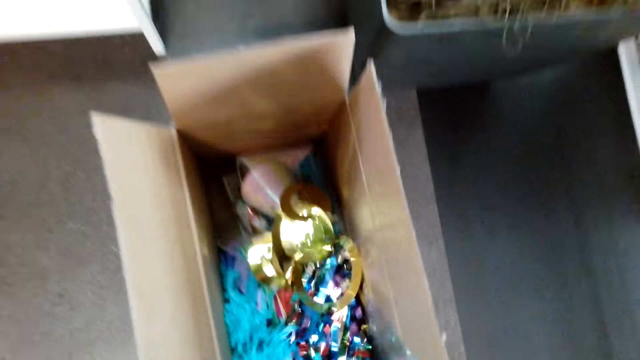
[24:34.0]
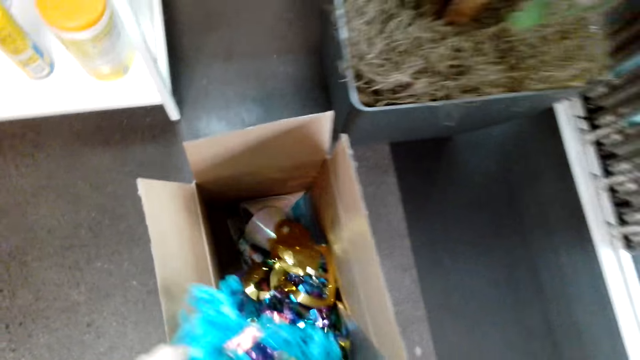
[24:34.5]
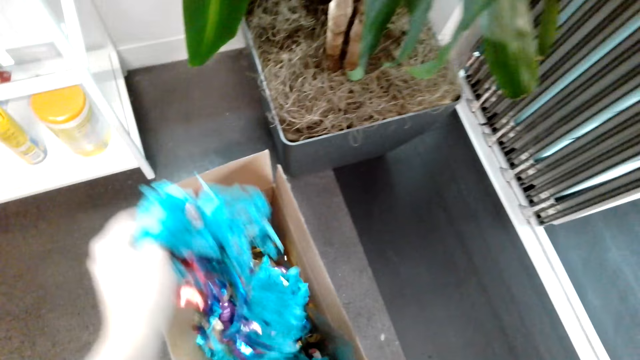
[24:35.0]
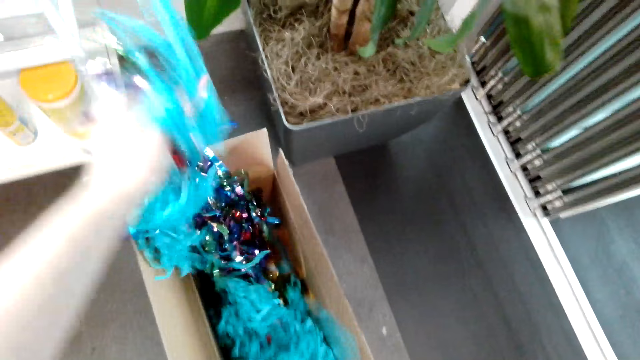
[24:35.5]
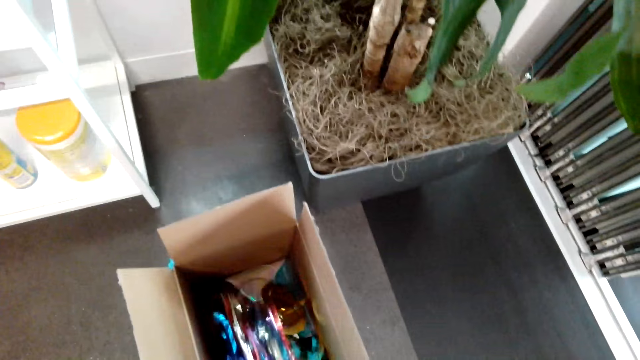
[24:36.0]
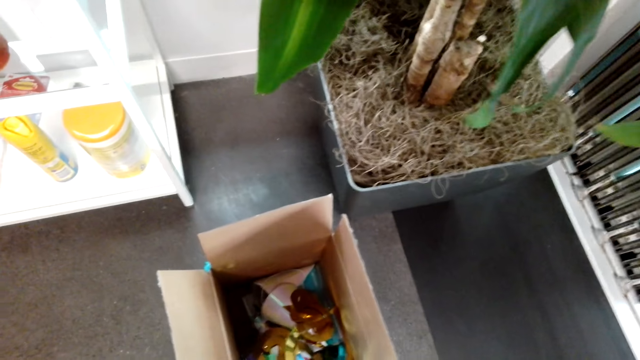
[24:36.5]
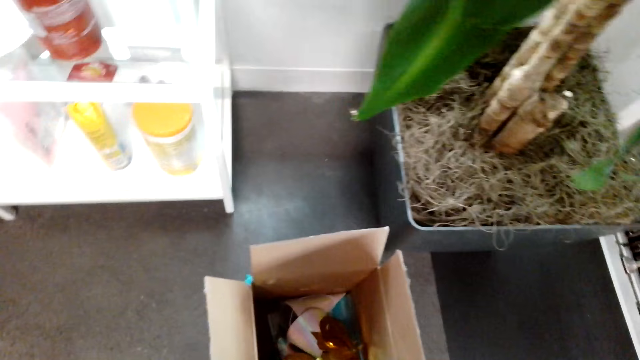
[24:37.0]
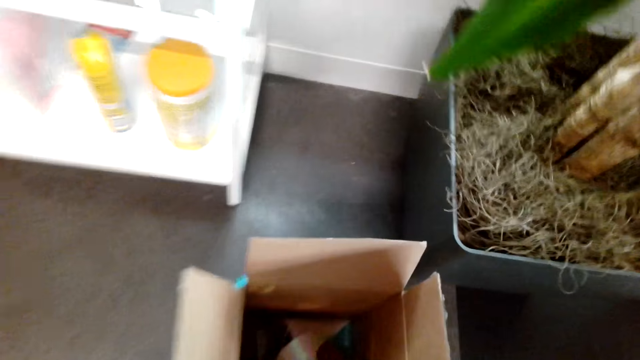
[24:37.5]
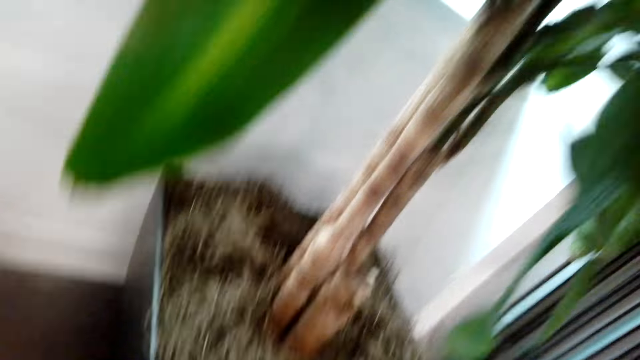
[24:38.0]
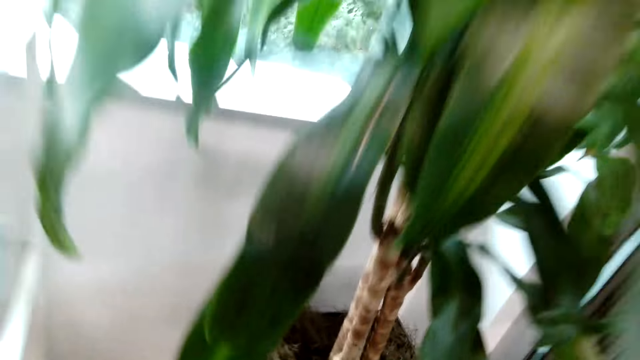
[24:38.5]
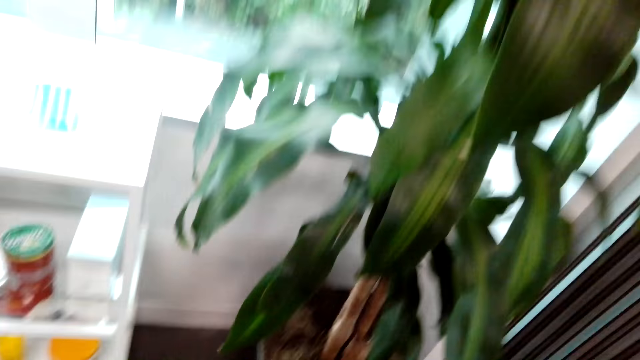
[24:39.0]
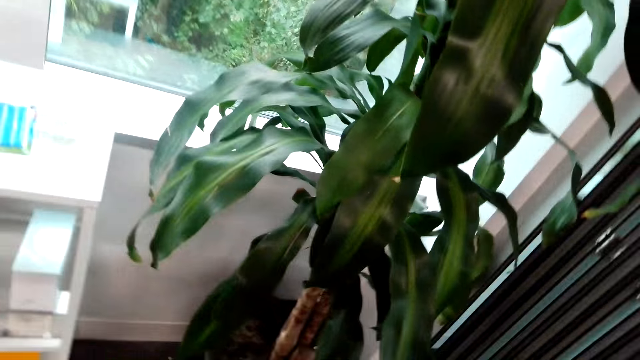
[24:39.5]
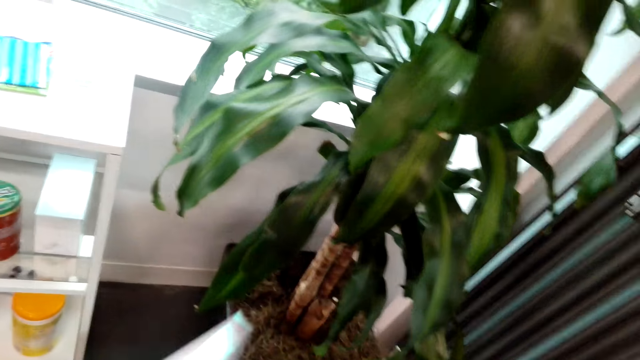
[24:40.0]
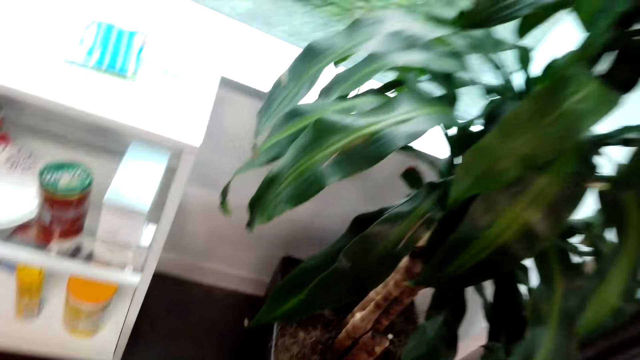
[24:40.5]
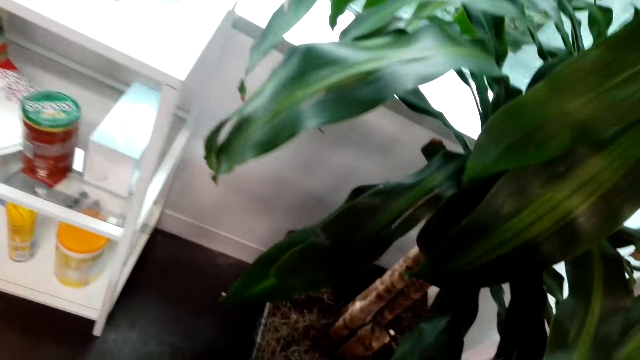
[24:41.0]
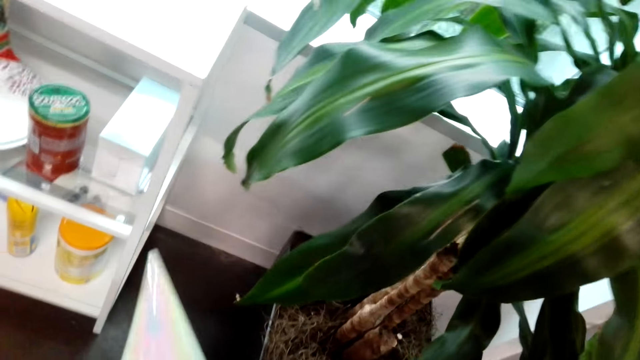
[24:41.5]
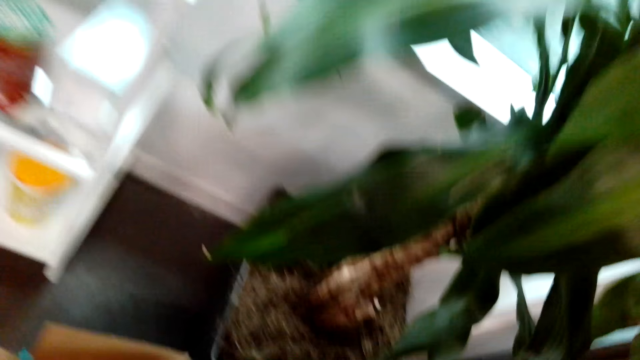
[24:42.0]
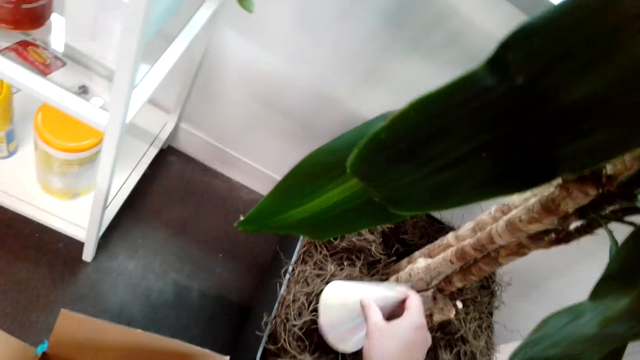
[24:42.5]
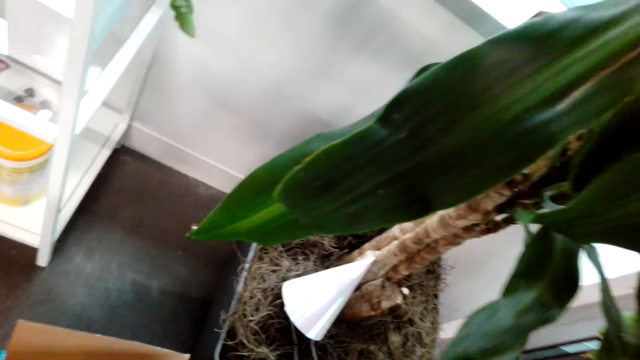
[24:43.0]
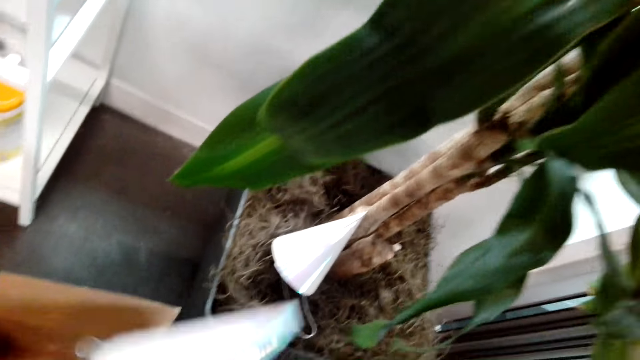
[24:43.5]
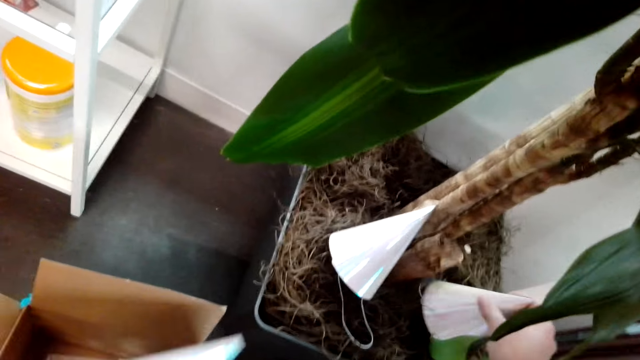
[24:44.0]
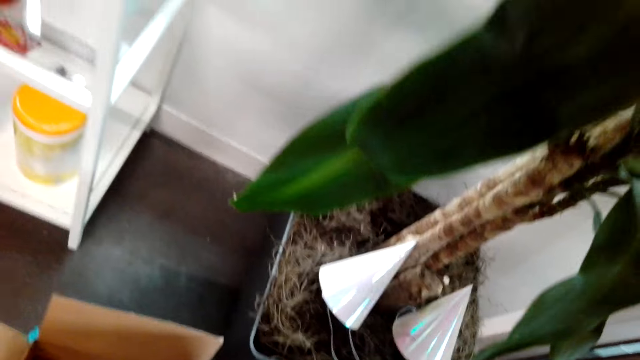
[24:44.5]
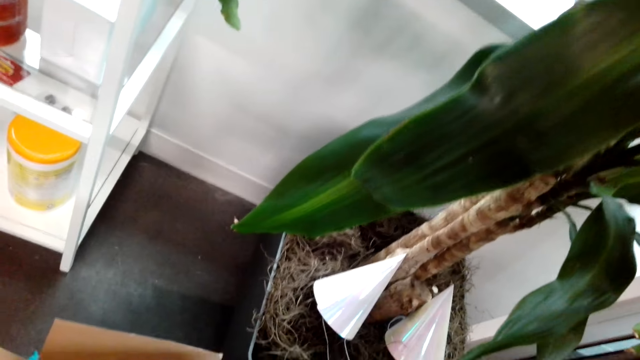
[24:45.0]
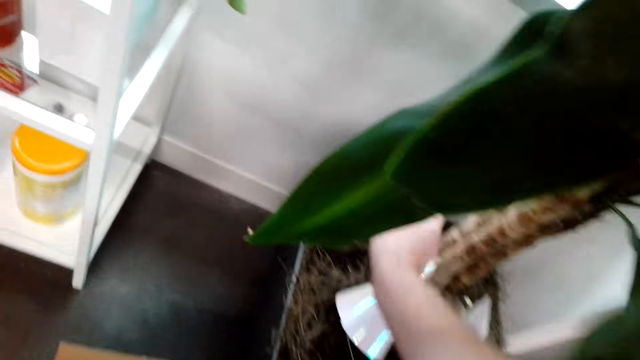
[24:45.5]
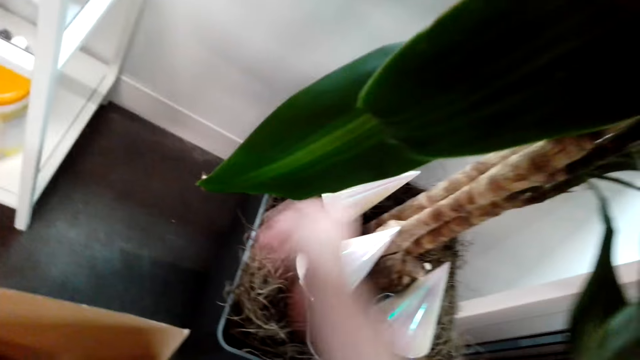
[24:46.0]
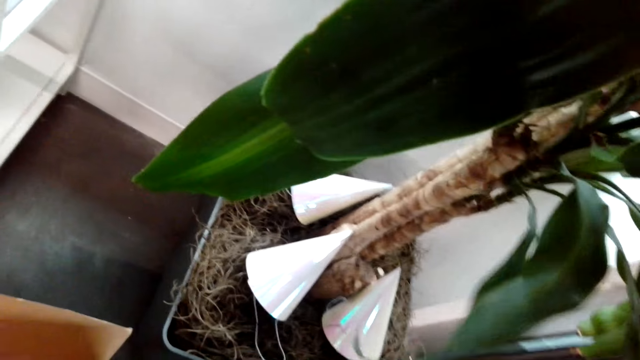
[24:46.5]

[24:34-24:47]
The camera wearer picks ribbons. They put on the floor lamp. They put the ribbon or party caps on the plant pot.

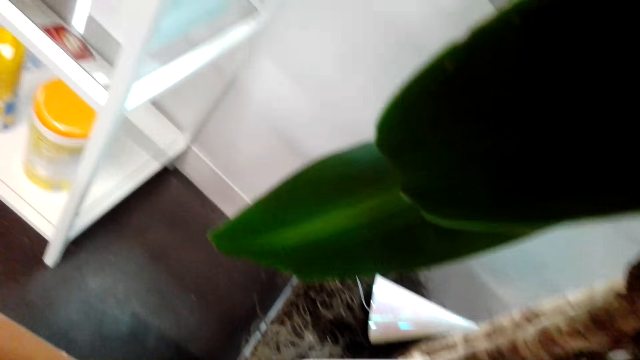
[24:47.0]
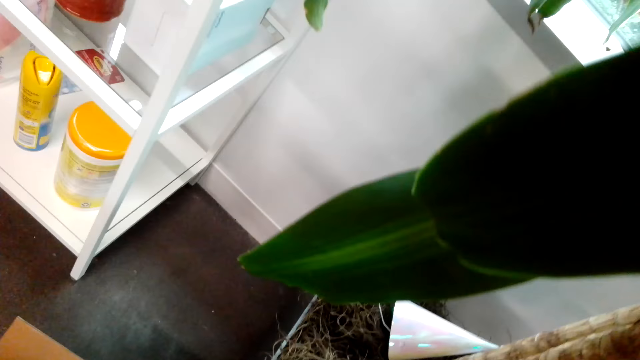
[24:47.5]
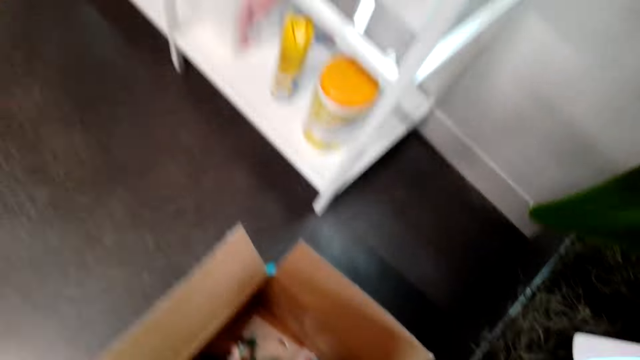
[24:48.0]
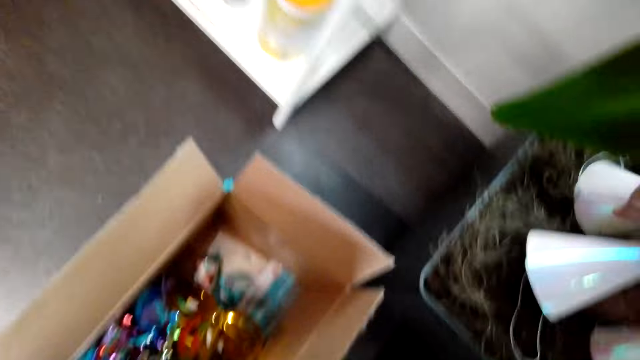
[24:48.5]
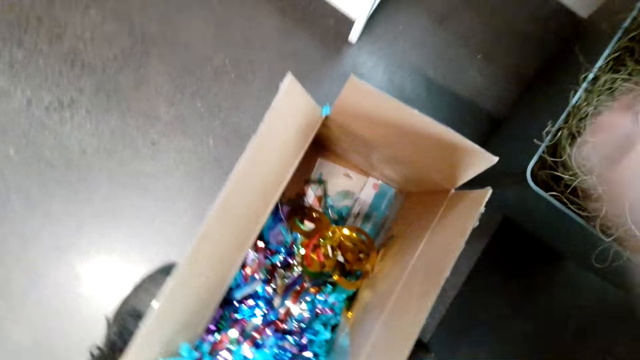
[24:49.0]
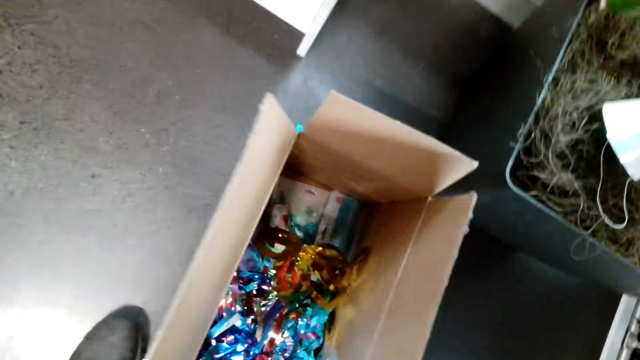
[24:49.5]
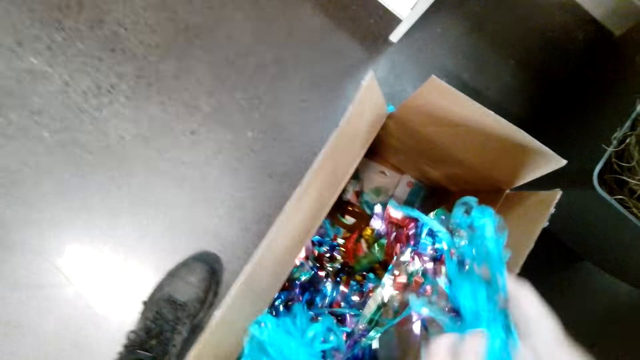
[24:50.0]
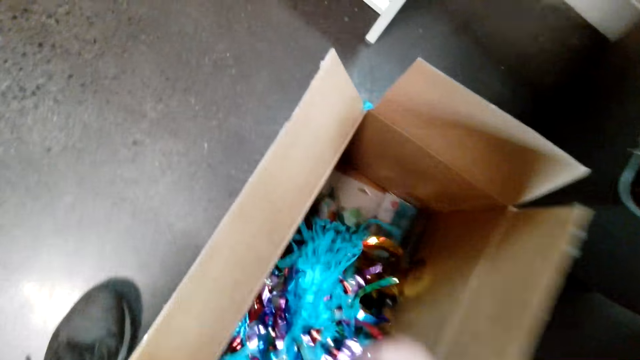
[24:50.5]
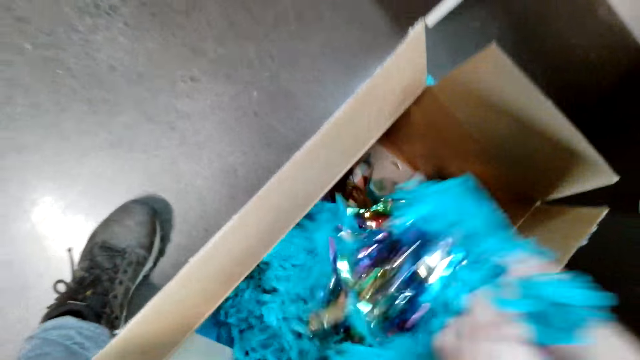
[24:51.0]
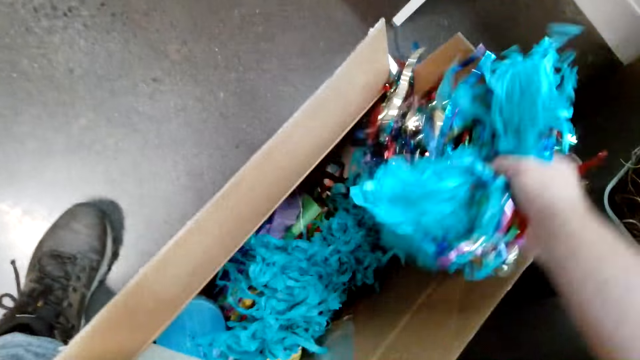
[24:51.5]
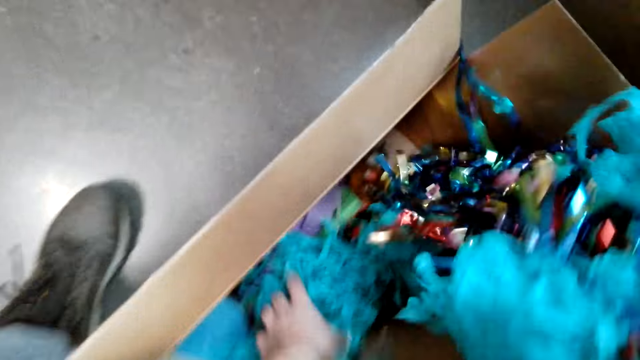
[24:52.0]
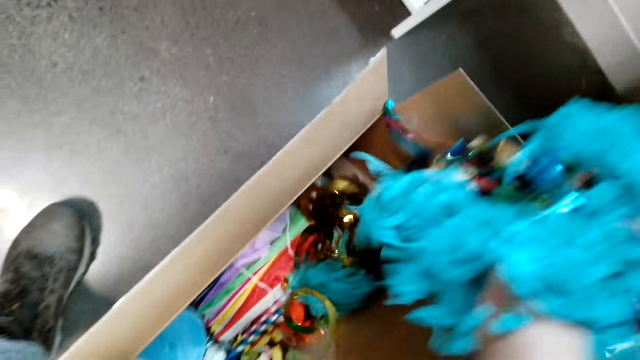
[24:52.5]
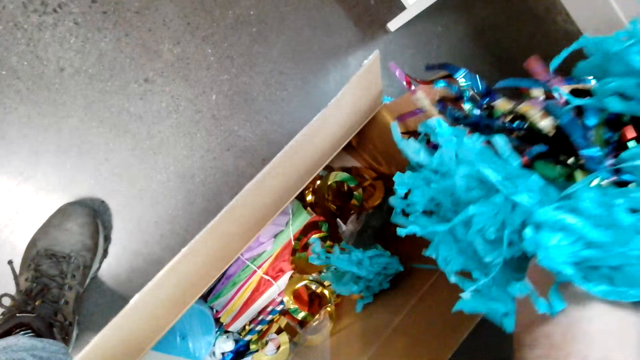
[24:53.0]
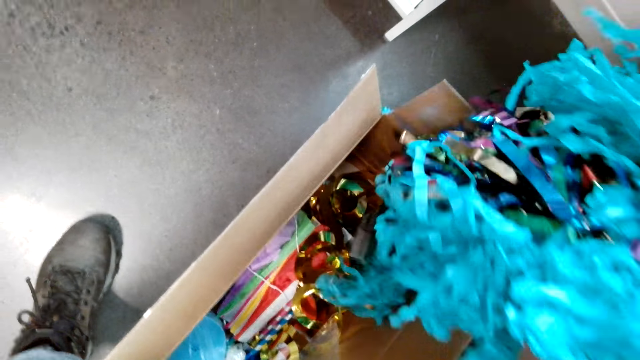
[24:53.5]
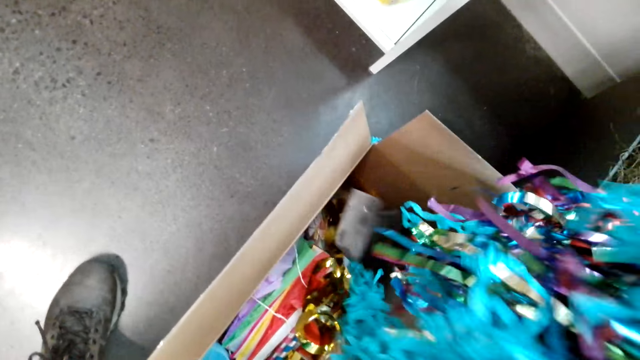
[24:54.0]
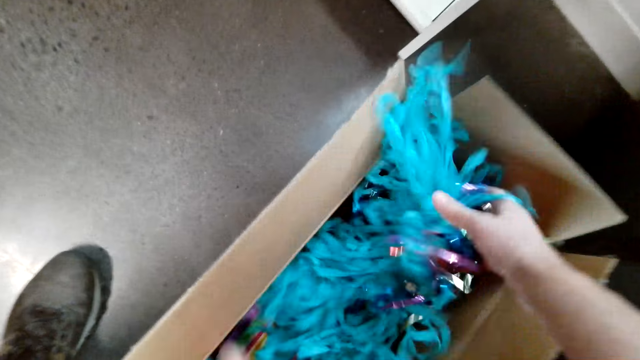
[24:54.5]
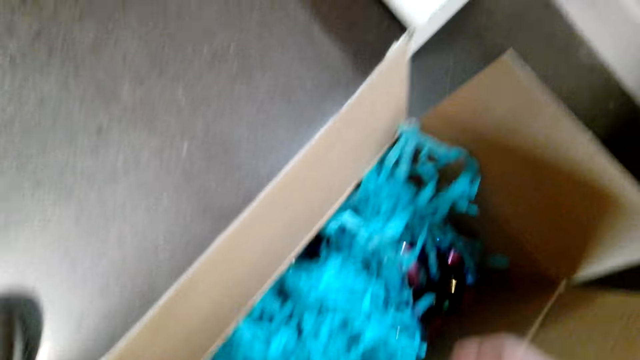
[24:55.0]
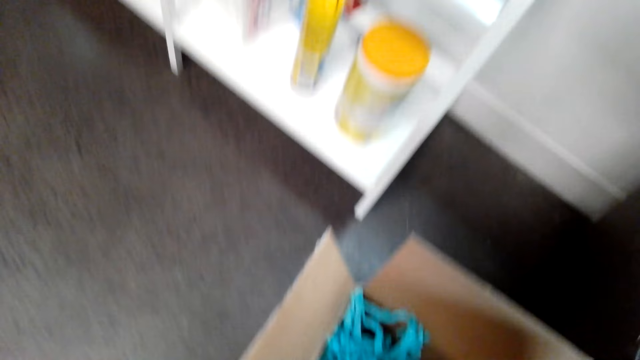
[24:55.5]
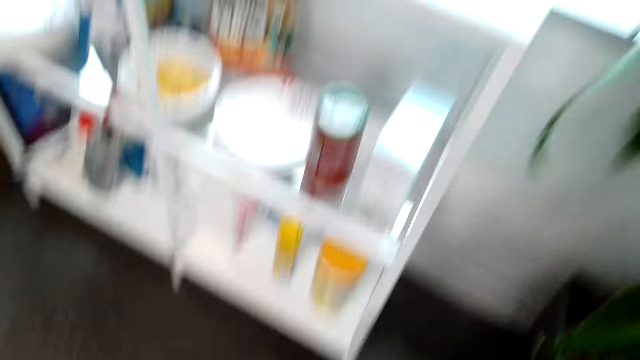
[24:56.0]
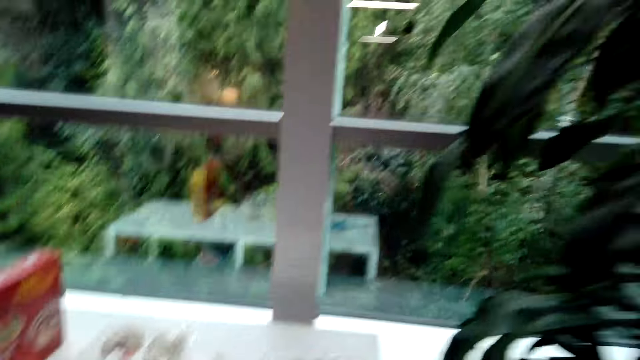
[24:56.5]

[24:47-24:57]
The camera wearer picks ribbons.
